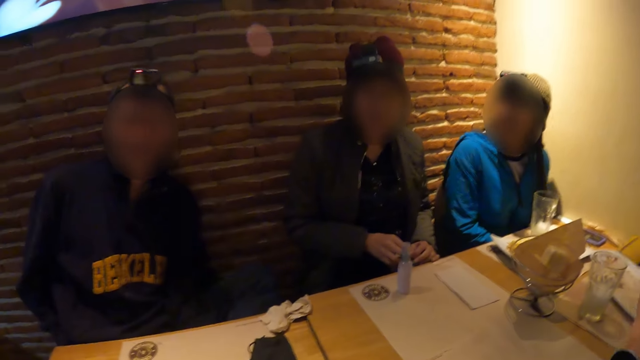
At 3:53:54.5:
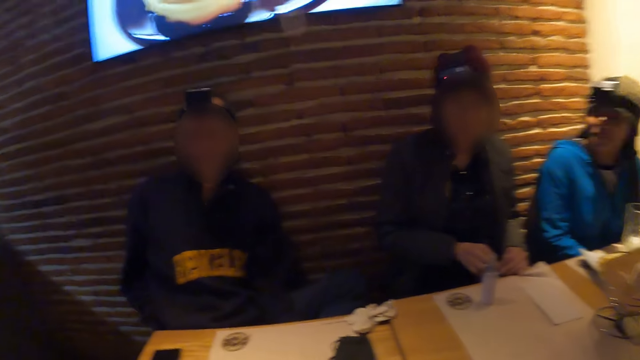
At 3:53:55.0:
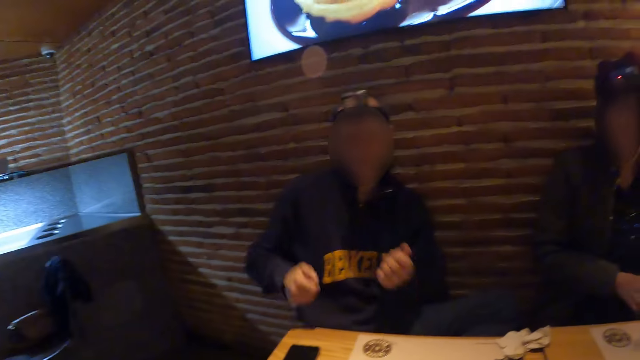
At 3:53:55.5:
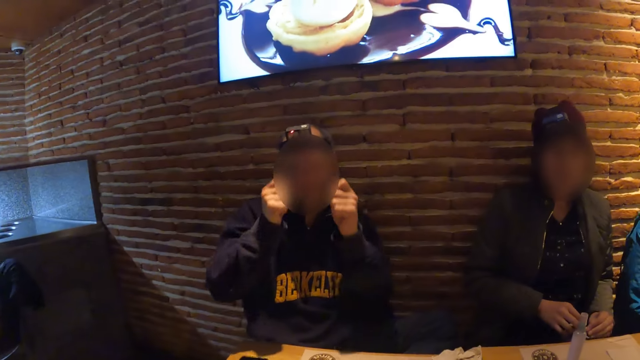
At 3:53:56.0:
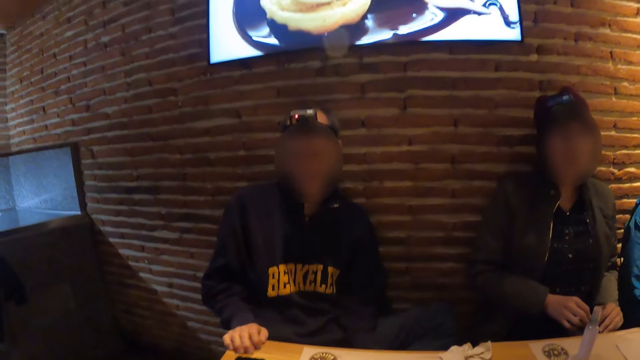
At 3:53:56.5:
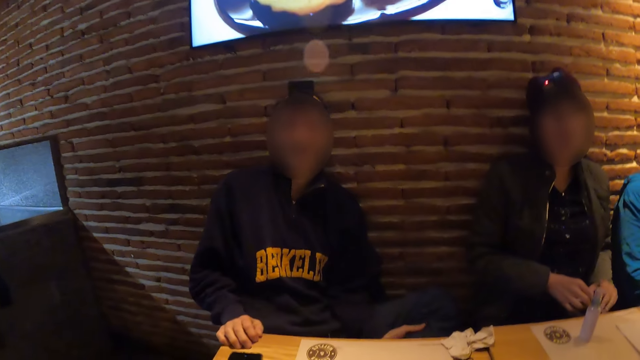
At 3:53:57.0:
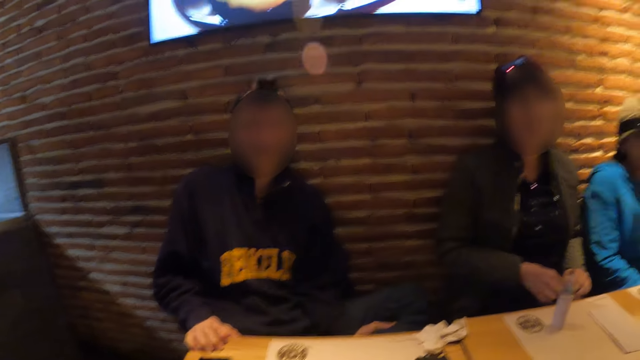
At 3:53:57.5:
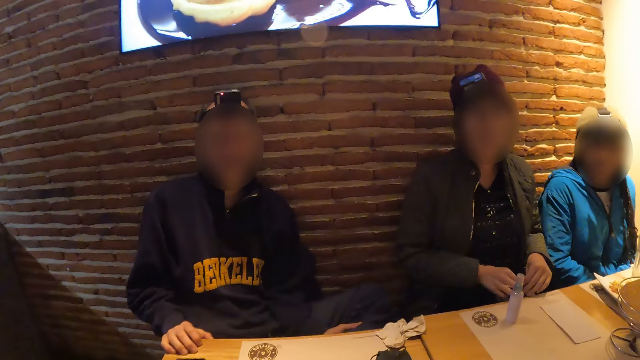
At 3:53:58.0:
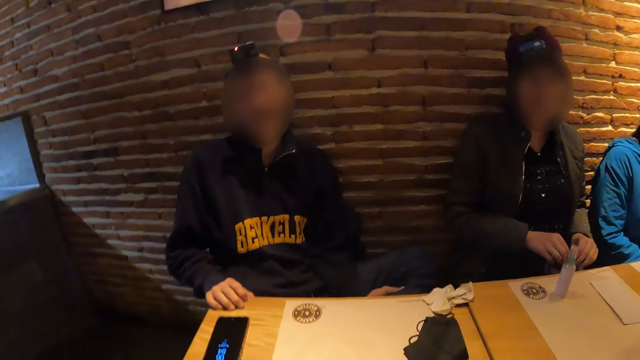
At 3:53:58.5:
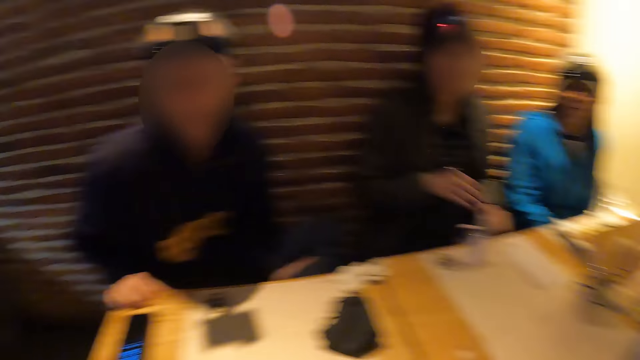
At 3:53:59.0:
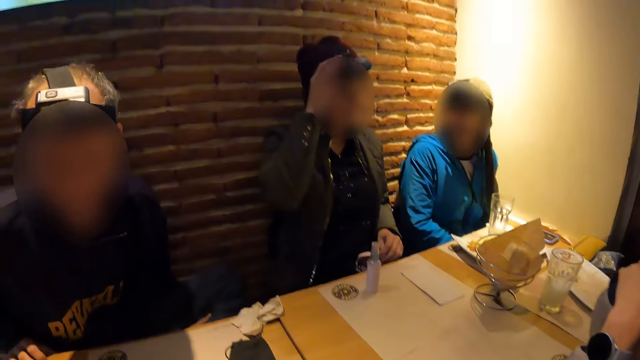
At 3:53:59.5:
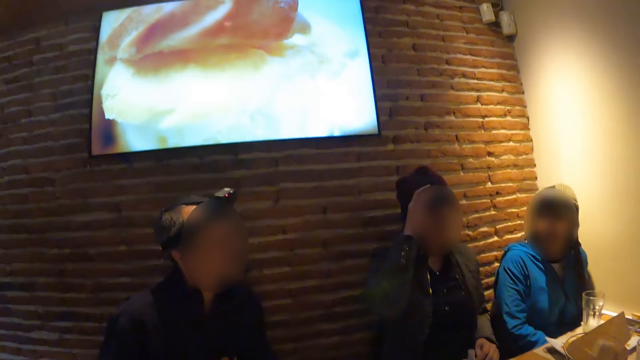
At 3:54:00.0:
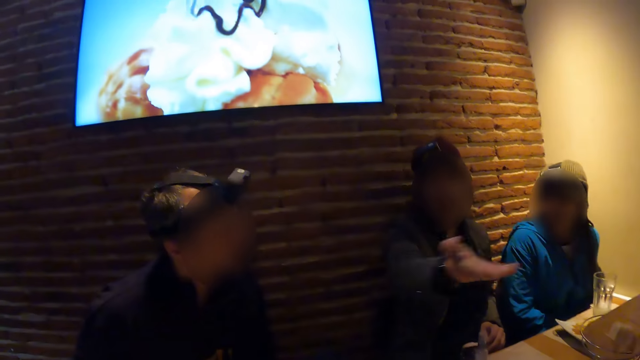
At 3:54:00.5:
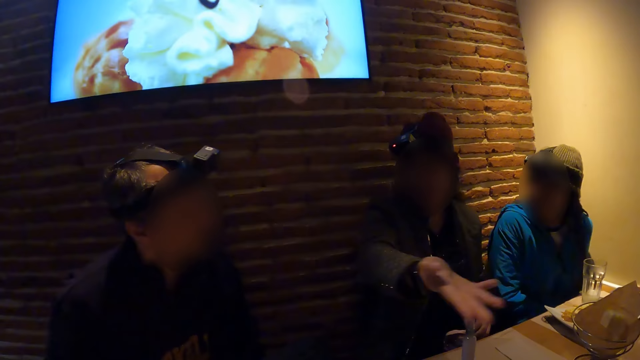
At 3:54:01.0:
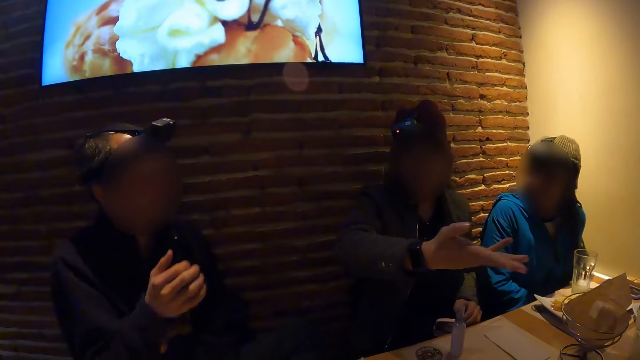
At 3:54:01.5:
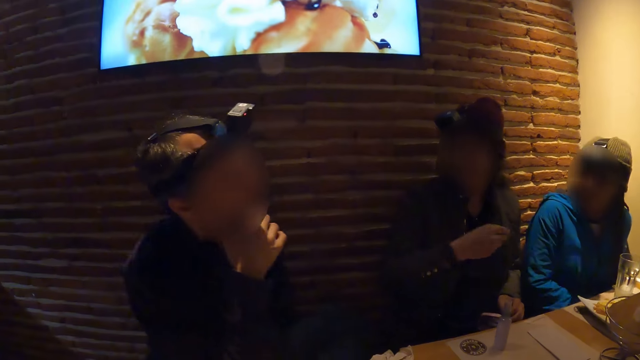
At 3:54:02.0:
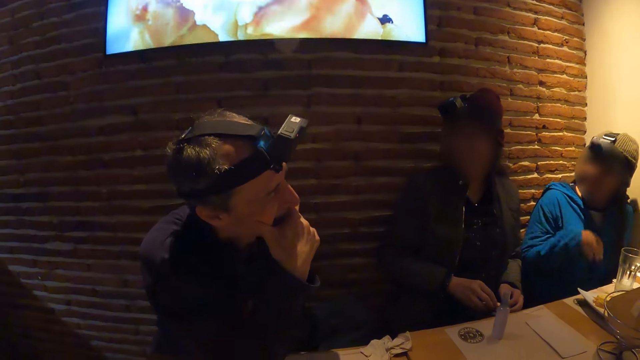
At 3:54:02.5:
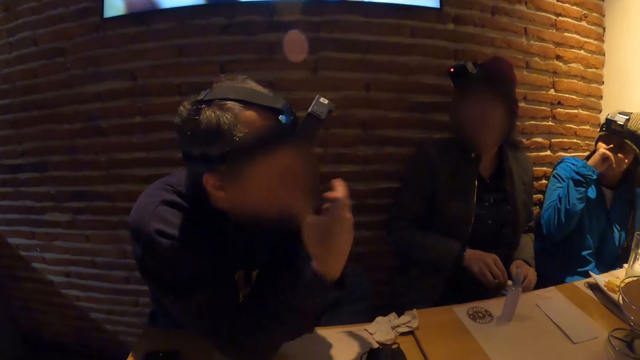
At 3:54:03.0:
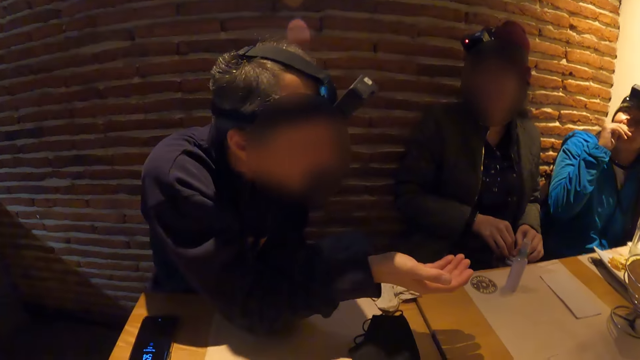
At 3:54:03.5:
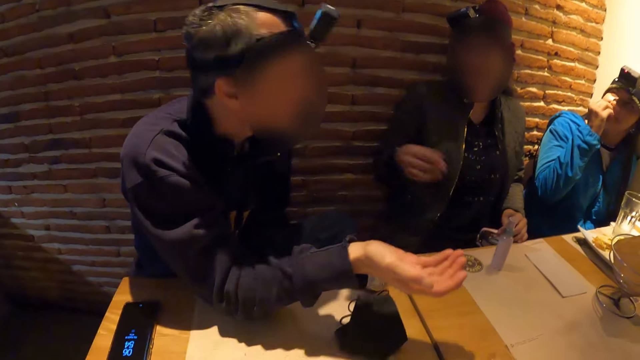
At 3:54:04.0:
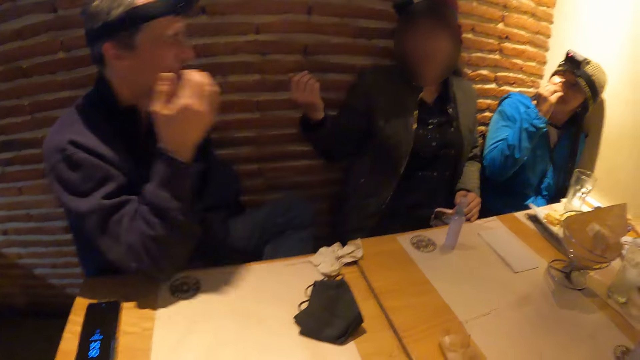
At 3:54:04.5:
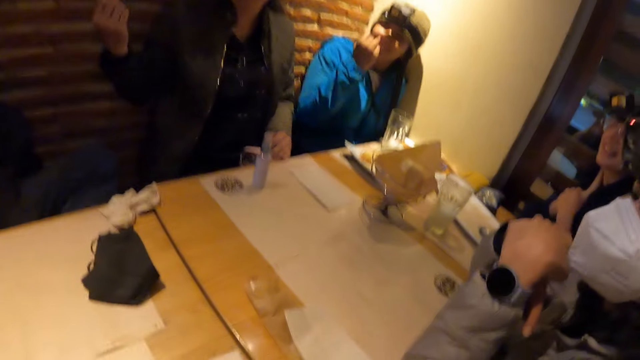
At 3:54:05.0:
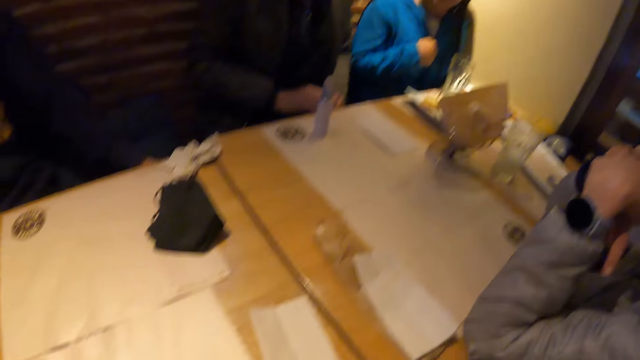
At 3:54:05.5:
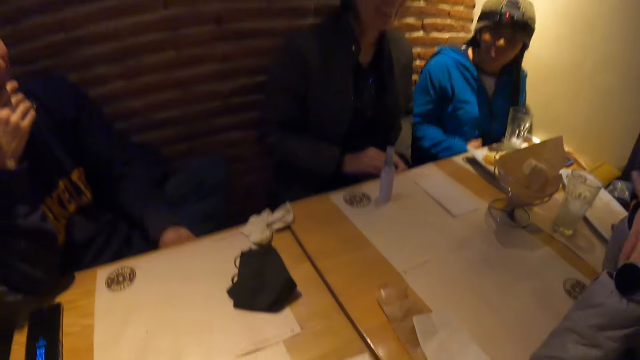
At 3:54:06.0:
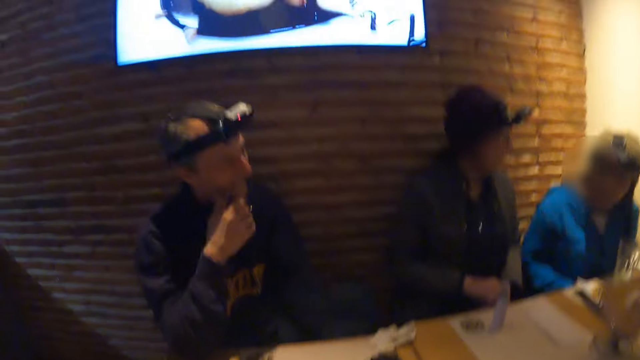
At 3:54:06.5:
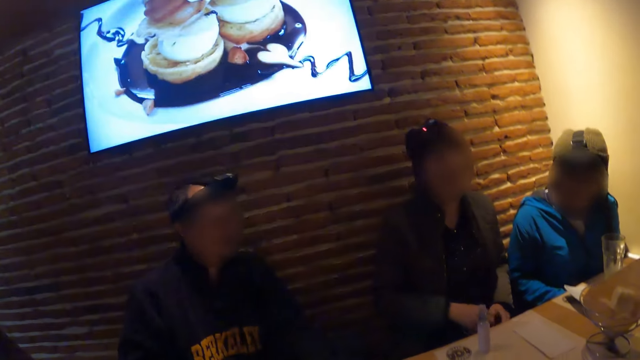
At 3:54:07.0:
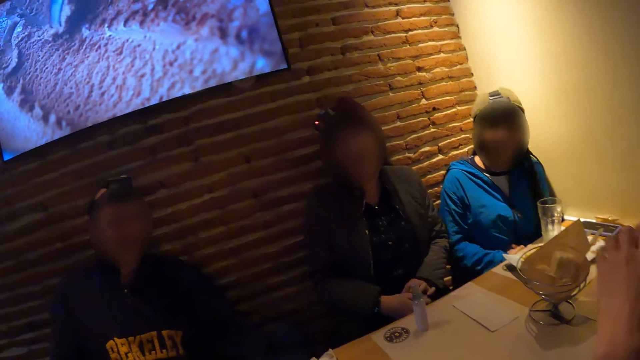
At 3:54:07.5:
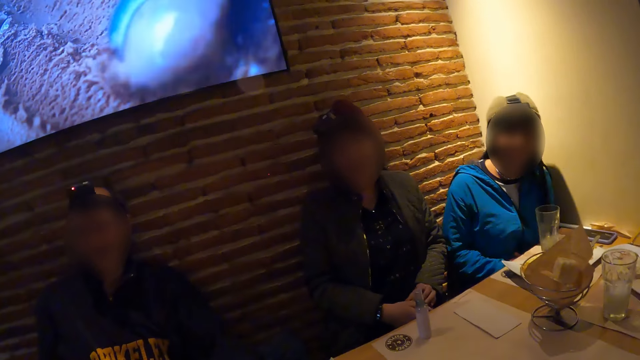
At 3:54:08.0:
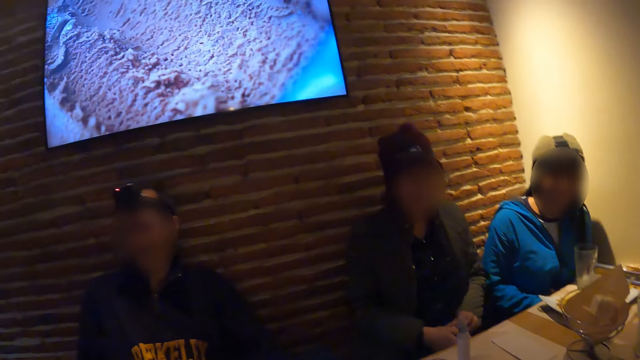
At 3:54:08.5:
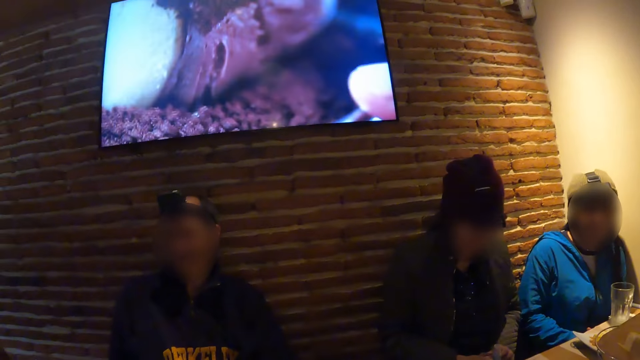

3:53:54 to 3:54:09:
A man lifts up both hands and puts down both hands. A woman adjusts a camera on her head with her right hand, places her right hand on the bag strap and holds the bag strap with both hands. The woman places her right hand on the bag strap again and holds the bag strap with both hands again.

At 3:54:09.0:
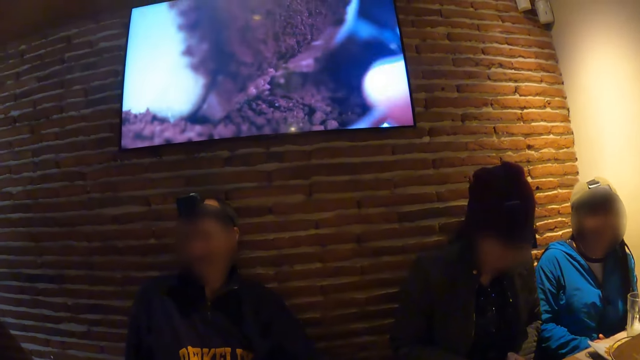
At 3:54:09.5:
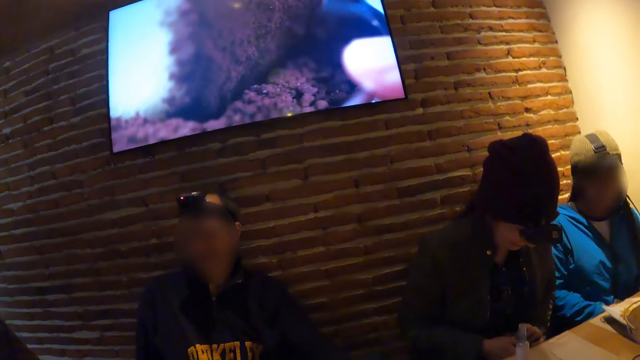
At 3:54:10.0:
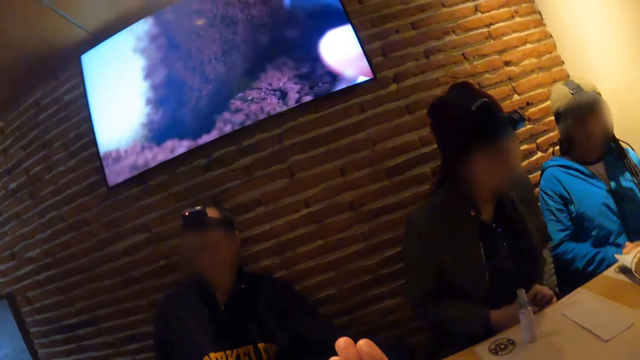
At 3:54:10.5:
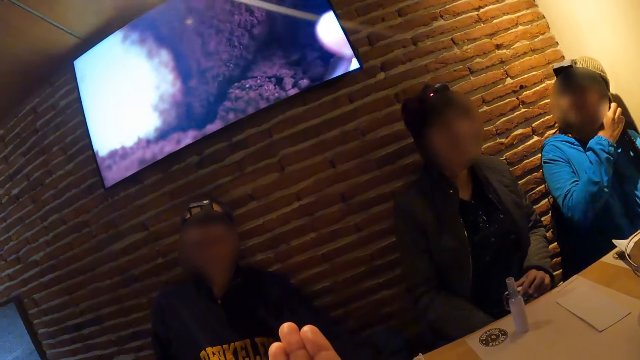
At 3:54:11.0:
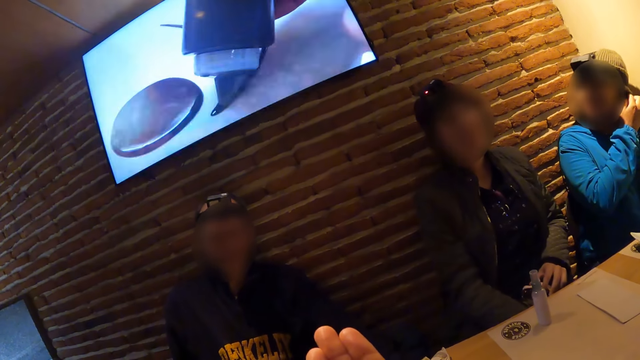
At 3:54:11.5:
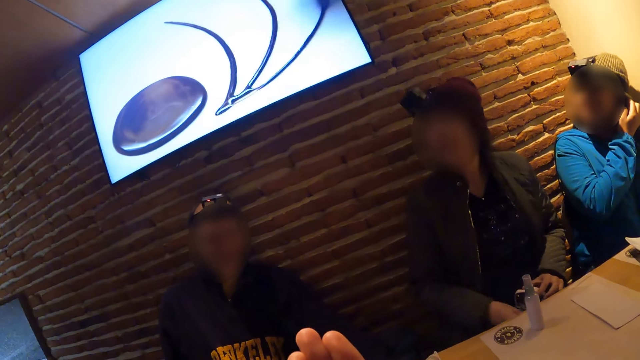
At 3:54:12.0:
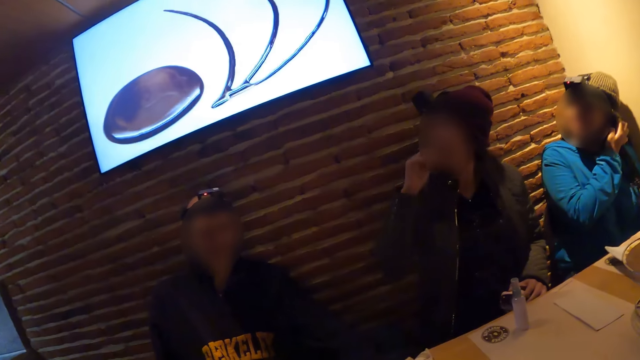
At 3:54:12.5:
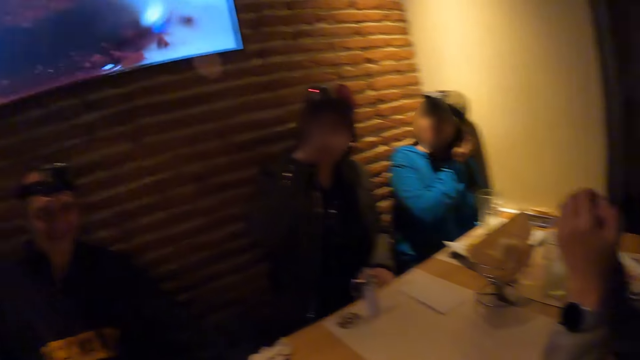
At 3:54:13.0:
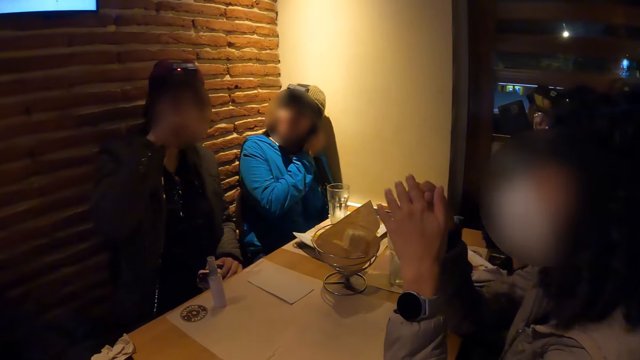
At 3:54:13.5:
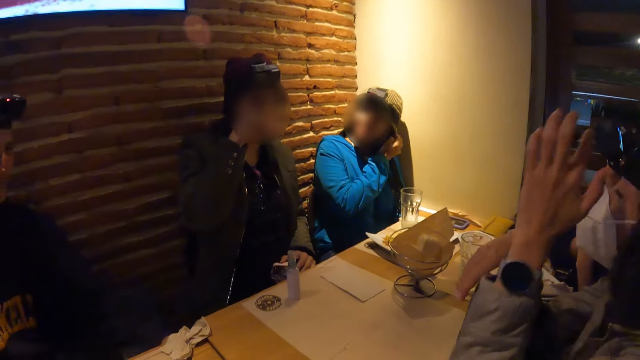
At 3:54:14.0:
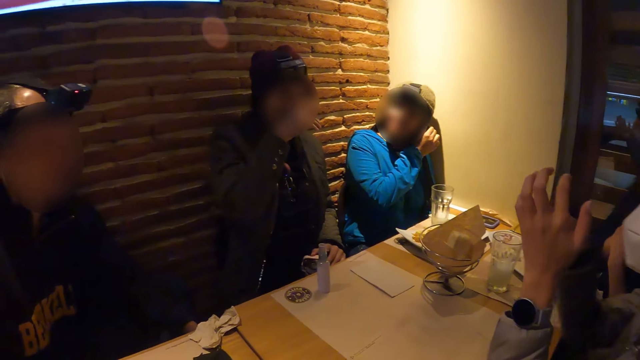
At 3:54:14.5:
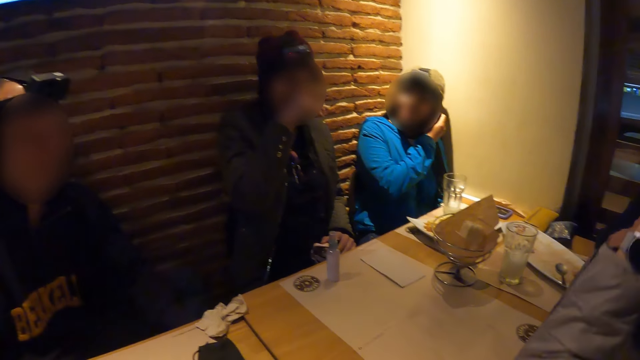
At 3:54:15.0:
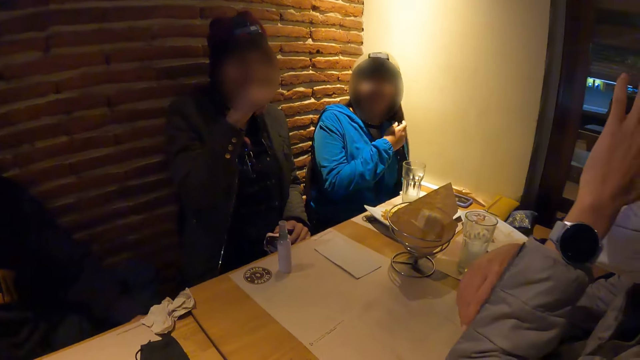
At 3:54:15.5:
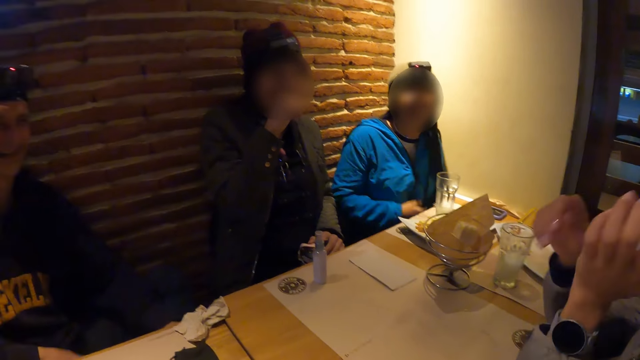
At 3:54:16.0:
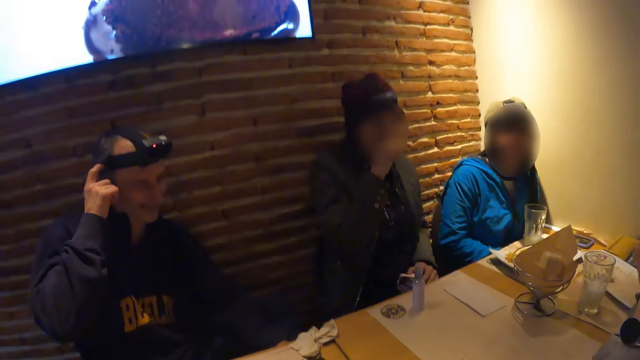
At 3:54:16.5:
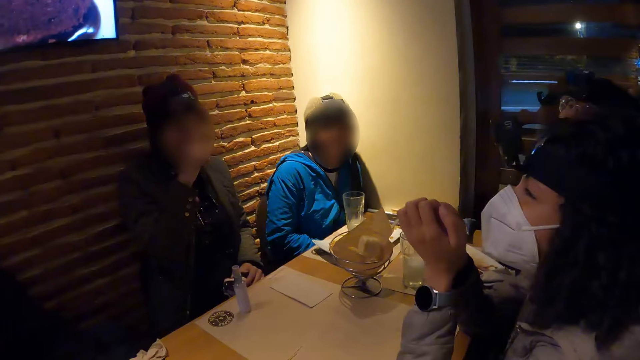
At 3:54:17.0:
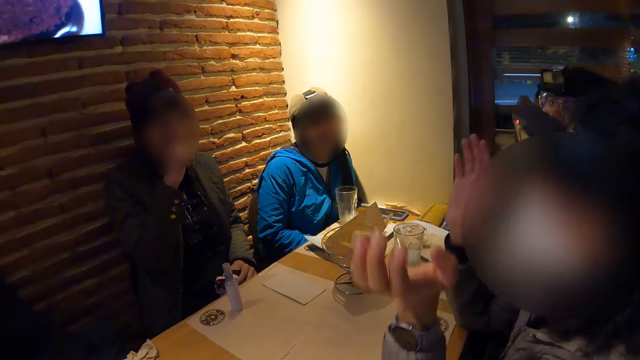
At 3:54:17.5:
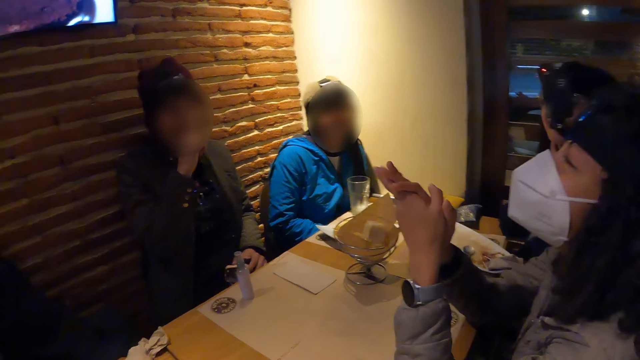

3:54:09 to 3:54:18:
The camera wearer looks around and lifts up a hand. The woman adjusts a camera on her head with her left hand. The man touches his head with his right hand.
